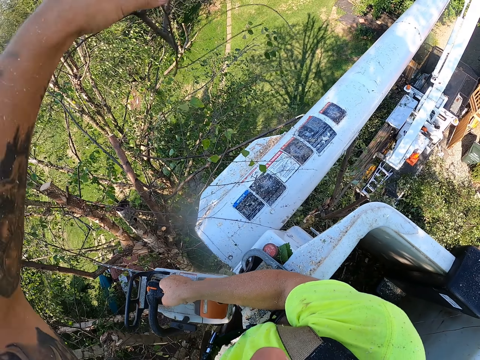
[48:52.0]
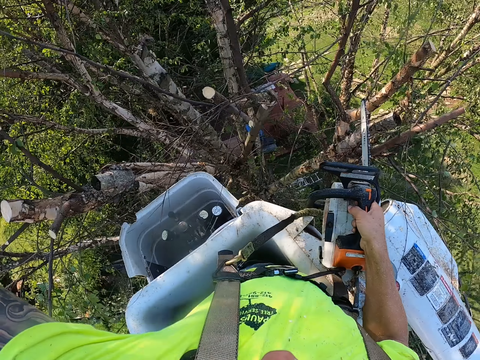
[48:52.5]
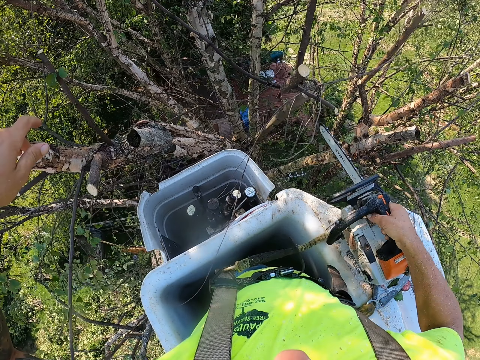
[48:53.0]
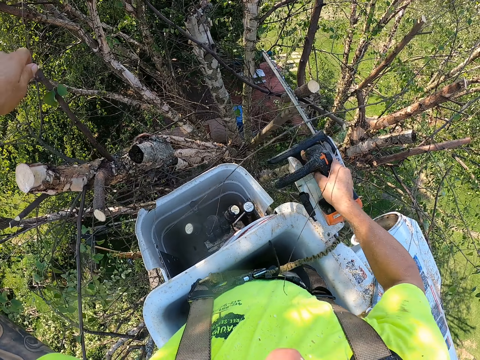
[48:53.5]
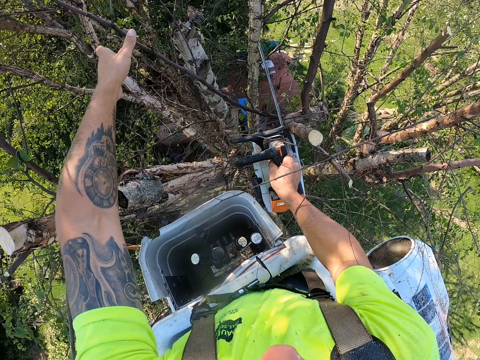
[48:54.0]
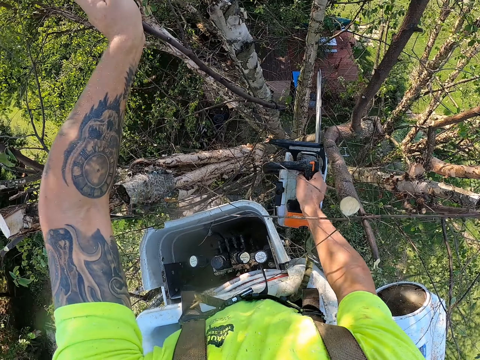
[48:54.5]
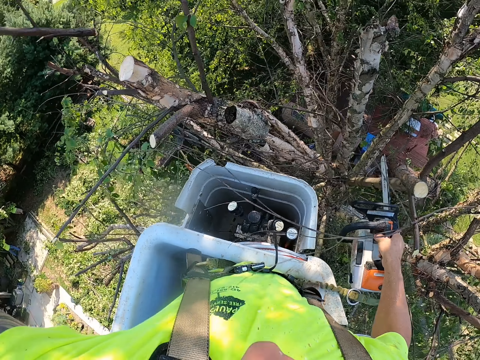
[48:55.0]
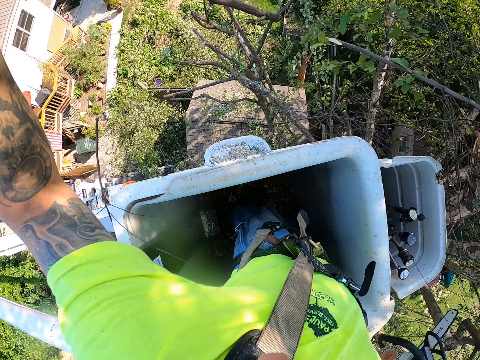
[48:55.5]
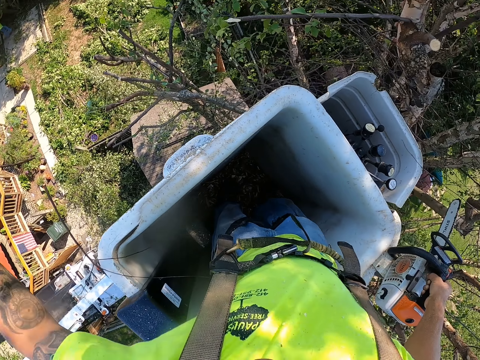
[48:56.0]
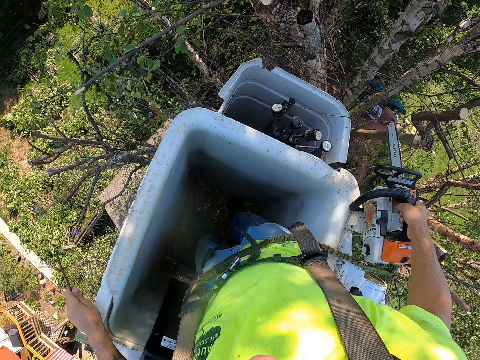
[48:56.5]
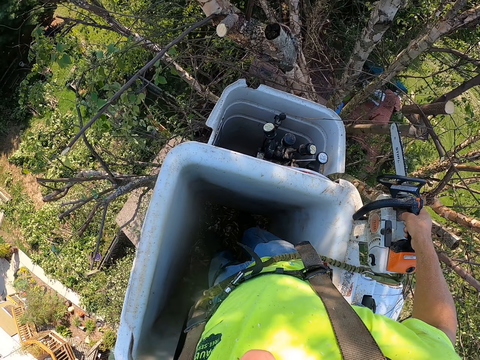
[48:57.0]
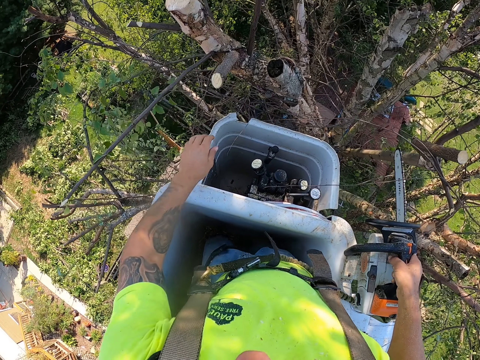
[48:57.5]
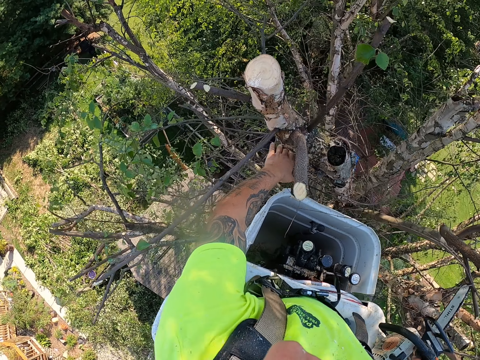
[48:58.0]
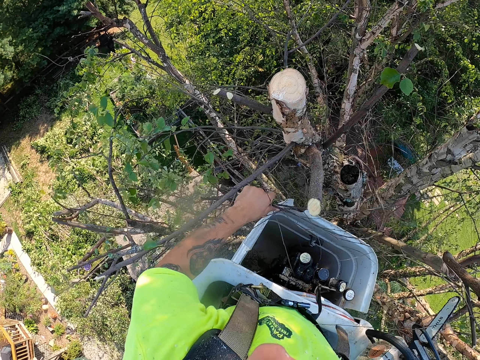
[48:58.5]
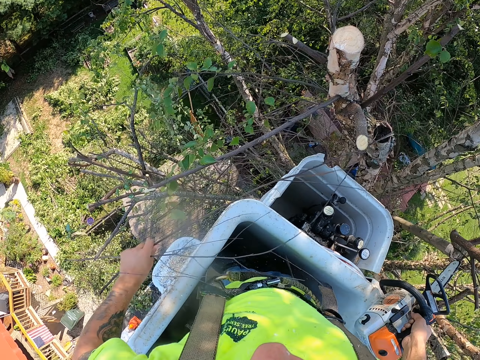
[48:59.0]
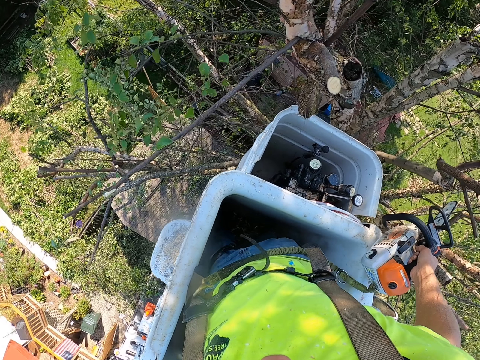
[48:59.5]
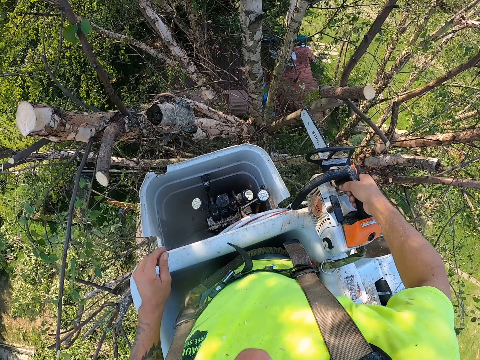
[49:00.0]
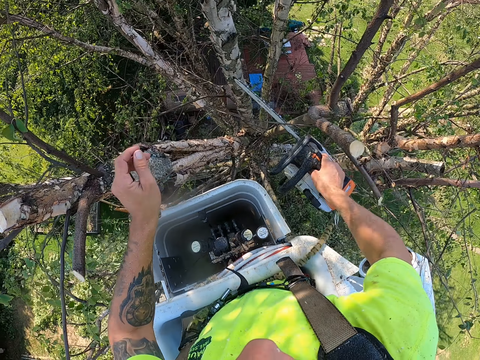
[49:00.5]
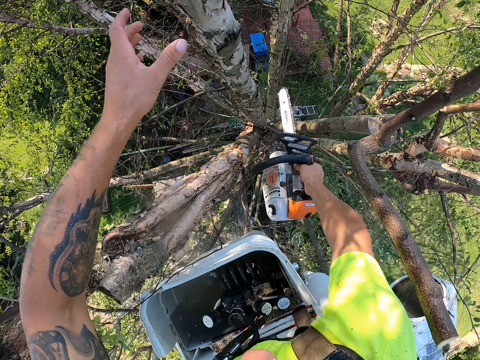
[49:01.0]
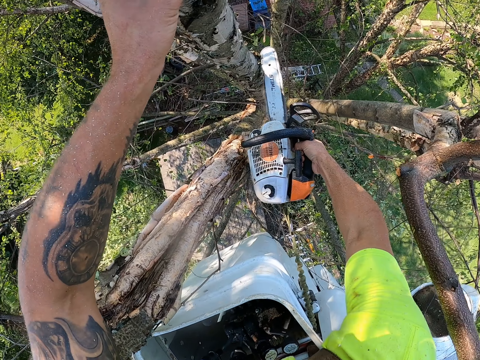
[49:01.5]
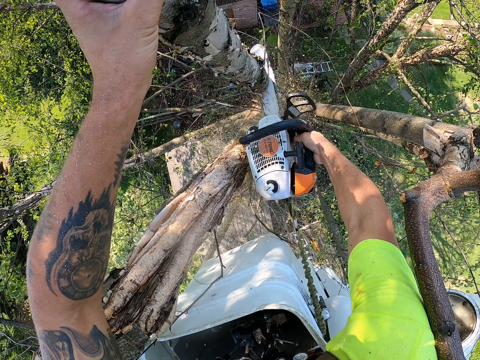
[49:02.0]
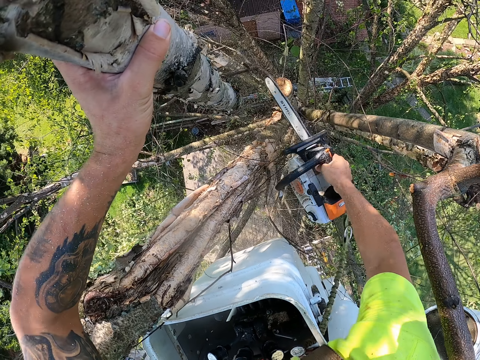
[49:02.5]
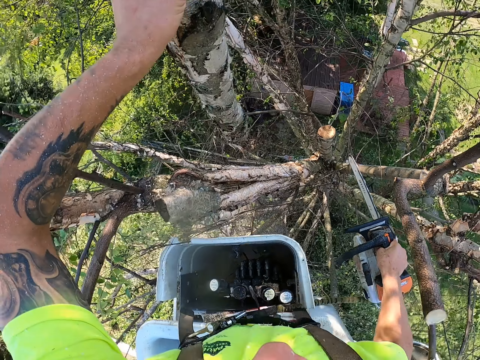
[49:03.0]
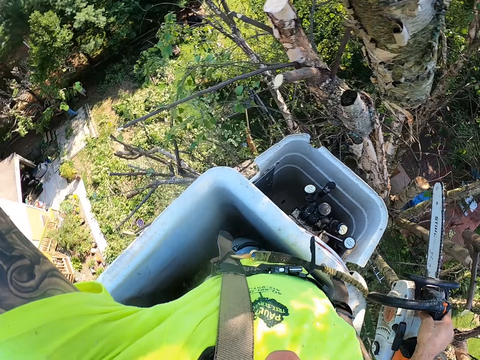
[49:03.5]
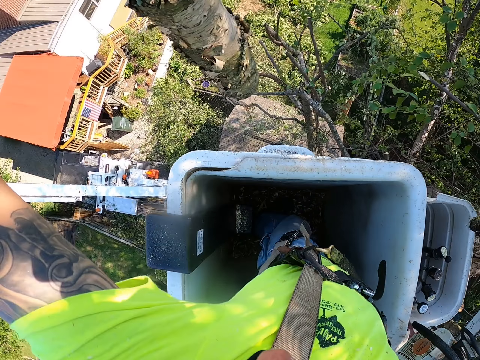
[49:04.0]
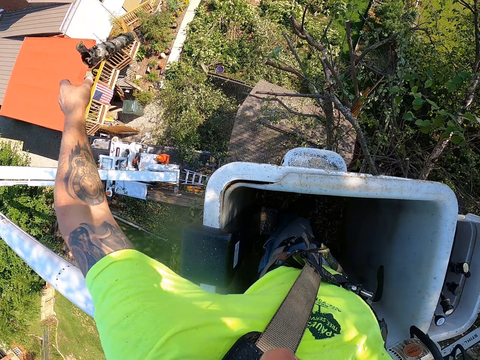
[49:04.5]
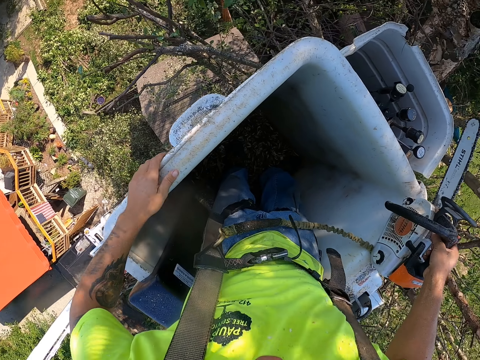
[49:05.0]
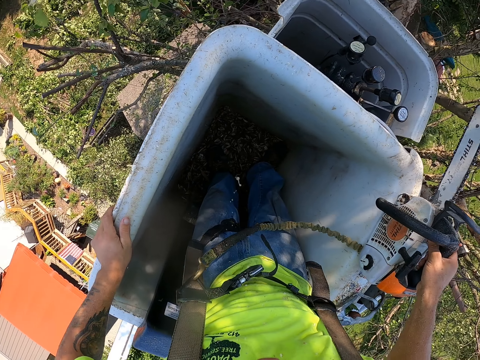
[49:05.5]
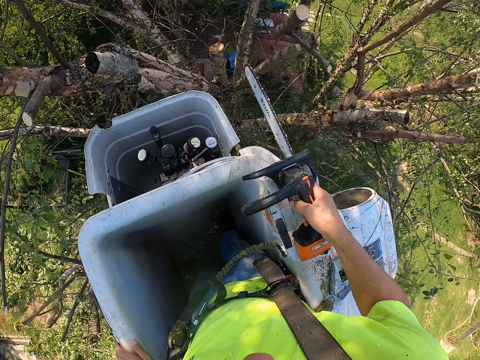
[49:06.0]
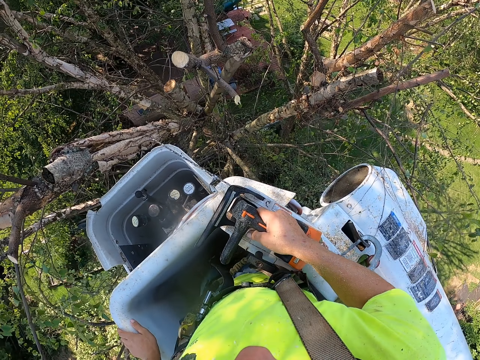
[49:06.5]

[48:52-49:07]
The camera wearer throws the tree branch to the ground with his left hand. He picks up a tree branch from the tree with his left hand. He throws the tree branch to the ground with his left hand. He picks up some tree branches from the tree with his left hand. He holds a tree branch with his left hand. He cuts the tree branch with the electric saw machine in his right hand. He throws the tree branch to the ground with his left hand. He cuts the tree branch with a saw.

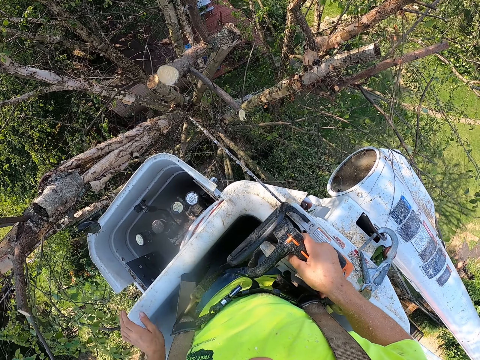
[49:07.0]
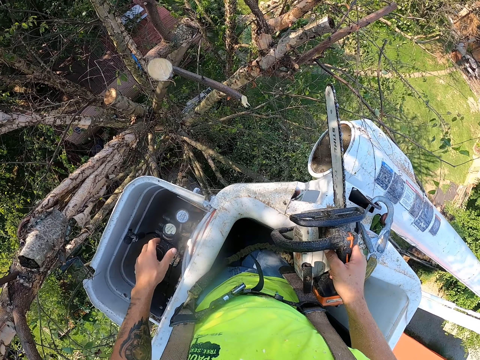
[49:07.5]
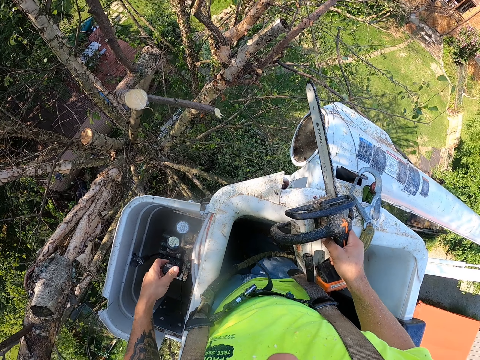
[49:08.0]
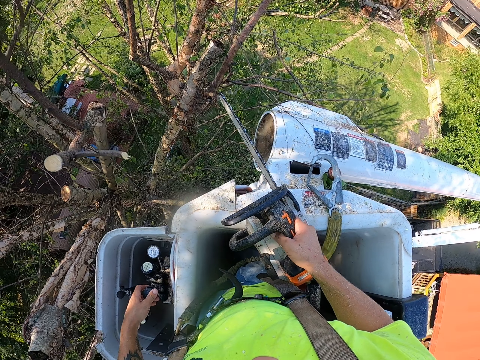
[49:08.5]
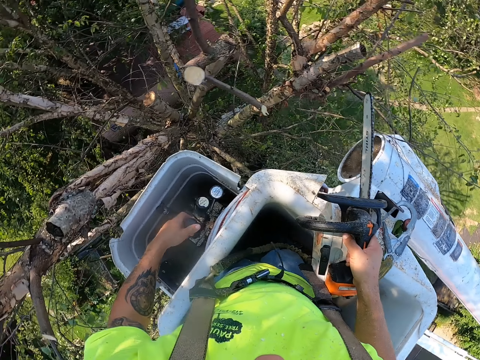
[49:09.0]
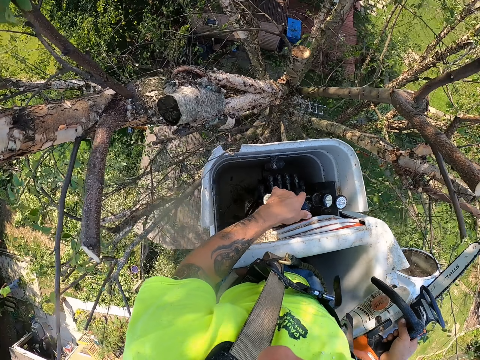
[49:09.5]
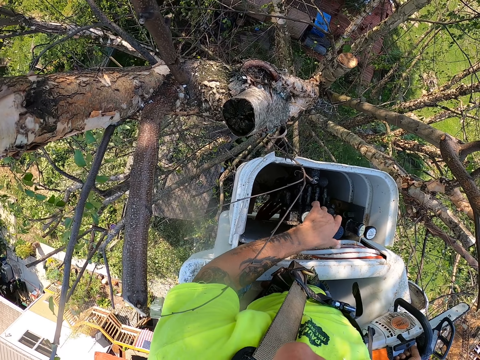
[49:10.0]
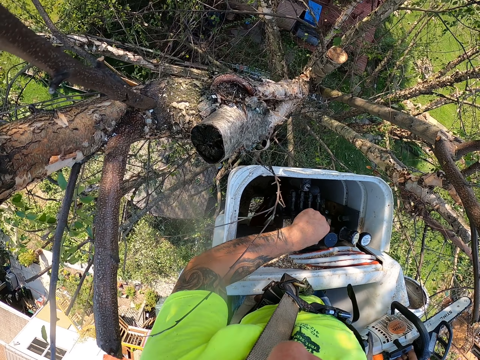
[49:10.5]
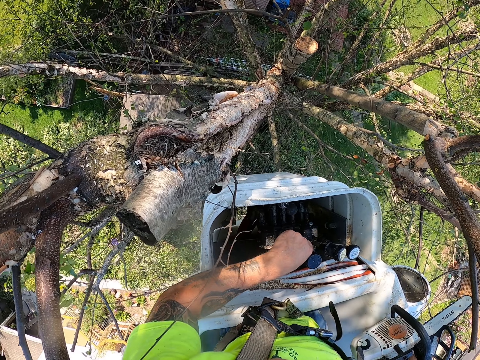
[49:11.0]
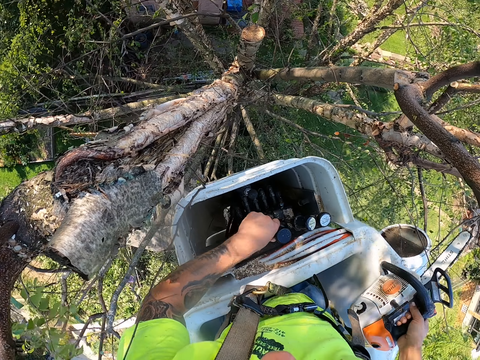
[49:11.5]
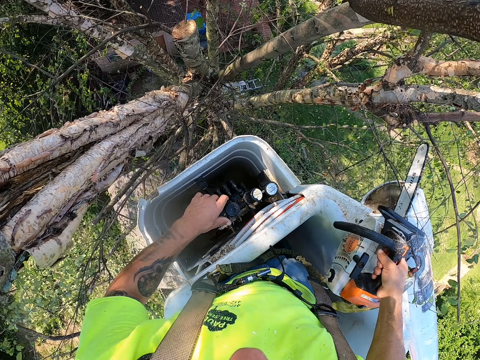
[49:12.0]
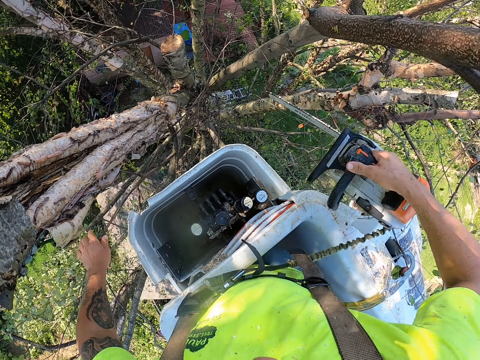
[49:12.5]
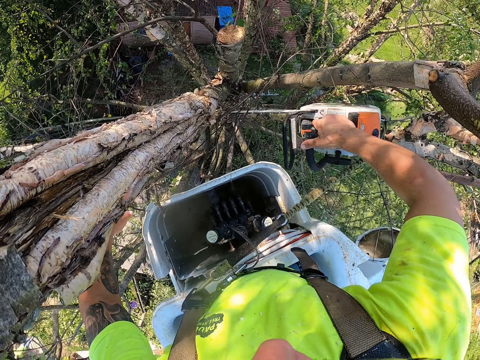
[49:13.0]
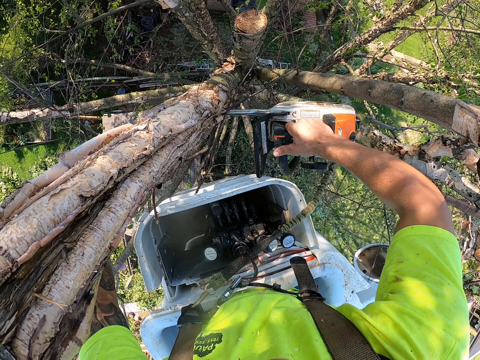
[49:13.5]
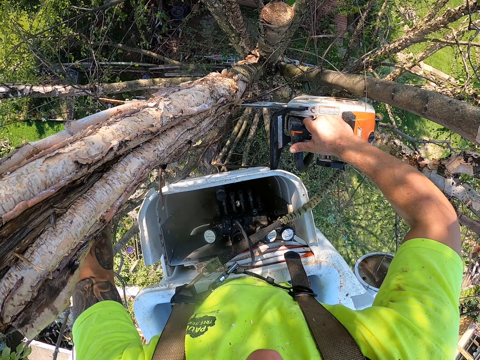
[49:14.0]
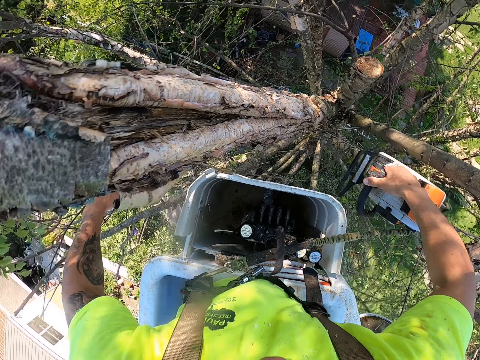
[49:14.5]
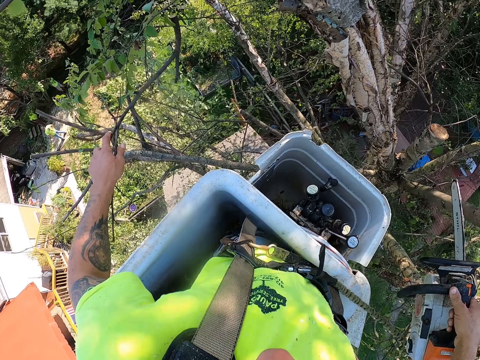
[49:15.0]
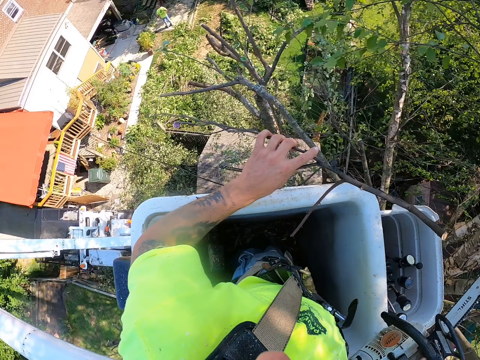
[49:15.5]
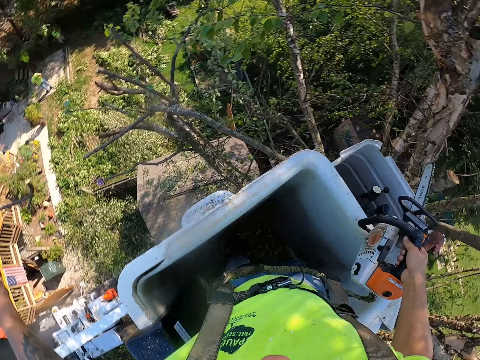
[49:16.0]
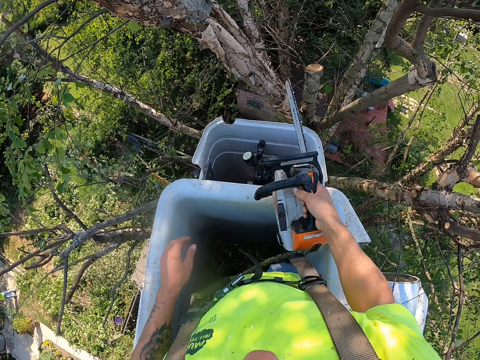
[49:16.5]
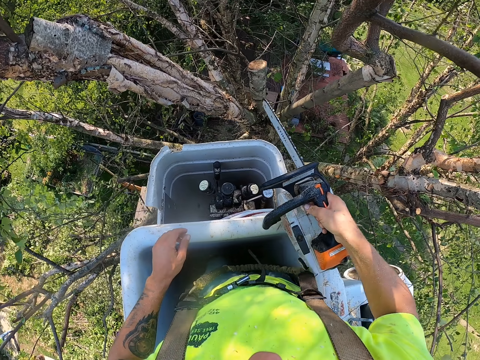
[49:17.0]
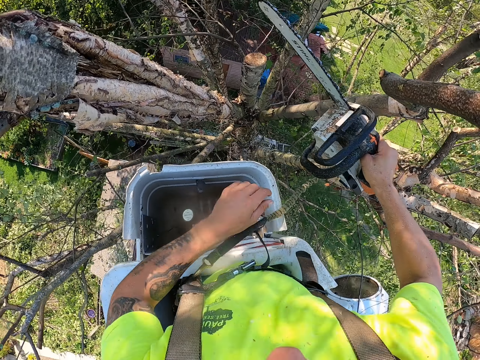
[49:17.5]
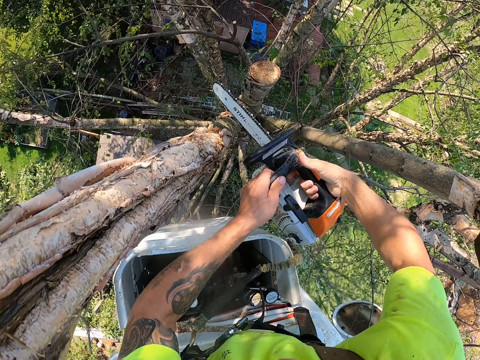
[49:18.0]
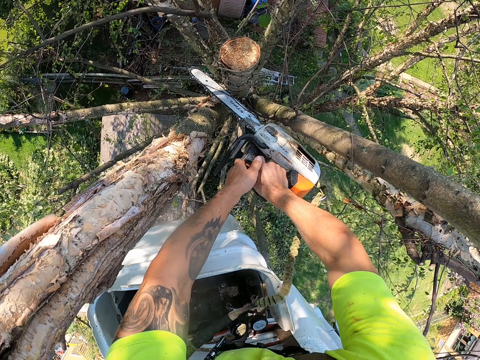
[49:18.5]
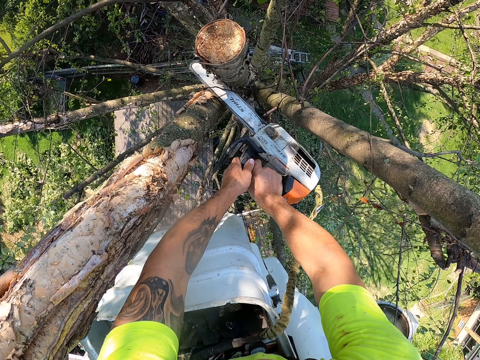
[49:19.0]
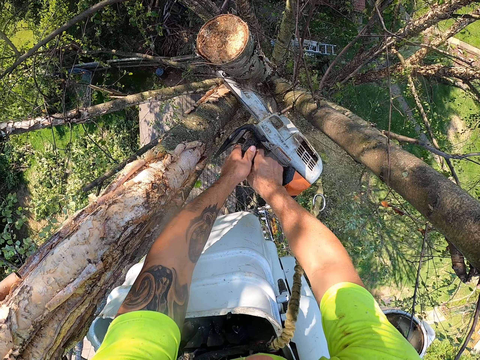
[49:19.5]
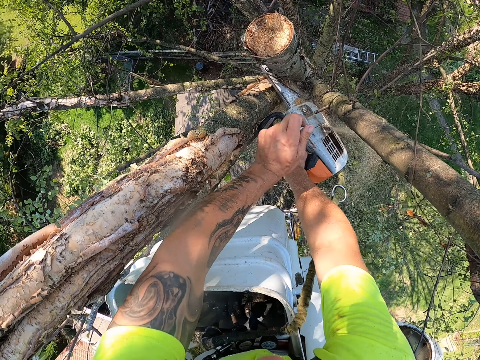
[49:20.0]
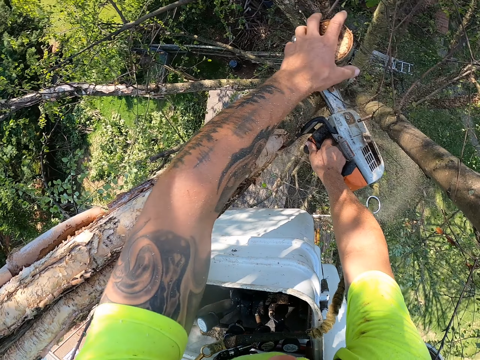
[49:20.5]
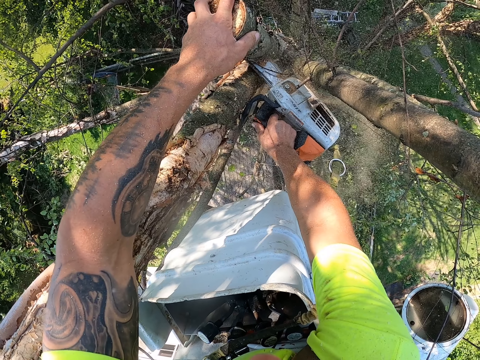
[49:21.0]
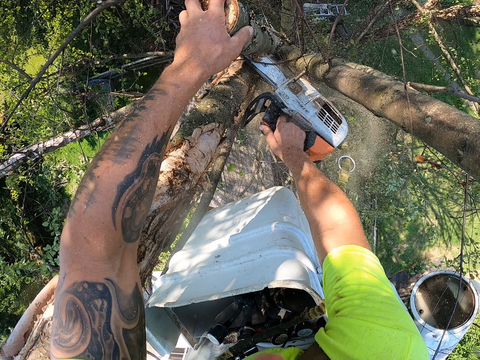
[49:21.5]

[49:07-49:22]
The camera wearer operates the boom lift with his left hand. He moves the lift towards the tree. He holds a tree branch with his left hand. He cuts the tree branch with the electric saw machine in his right hand. He throws the tree branch to the ground with his left hand. He holds the electric saw machine with both hands. He cuts the tree branch with the electric saw machine with both hands. He holds the tree branch with his left hand.
